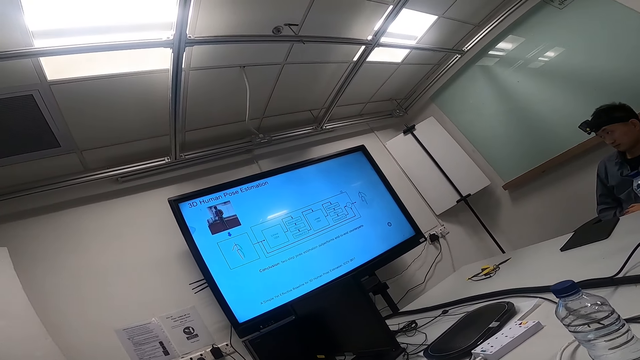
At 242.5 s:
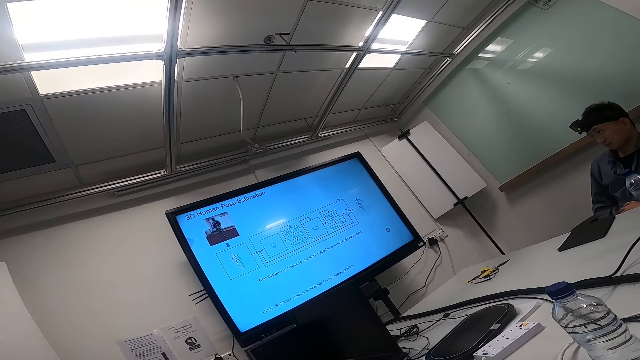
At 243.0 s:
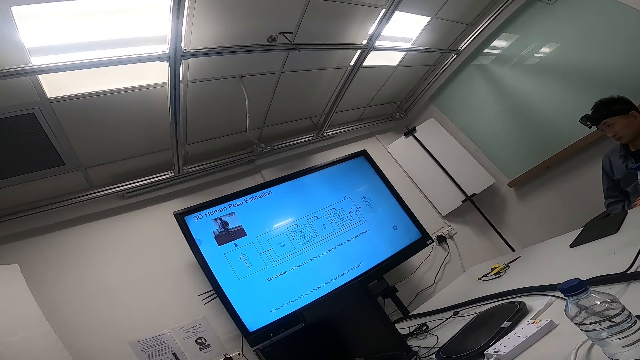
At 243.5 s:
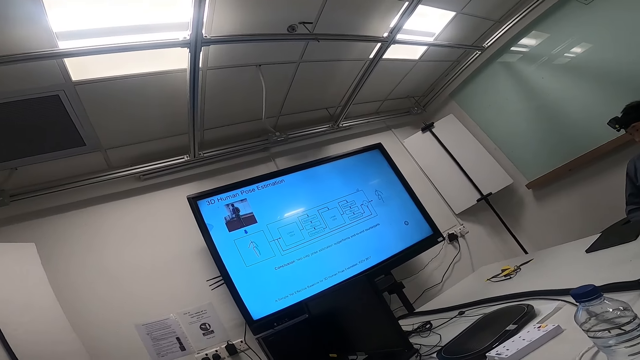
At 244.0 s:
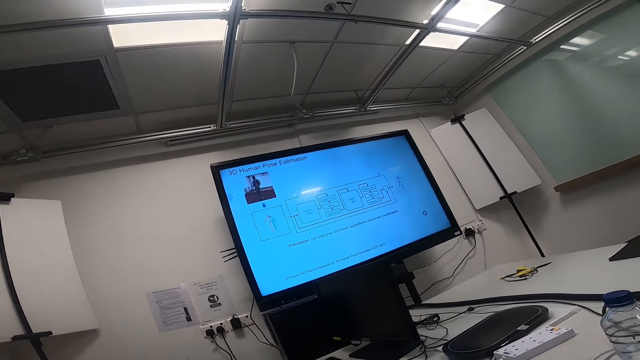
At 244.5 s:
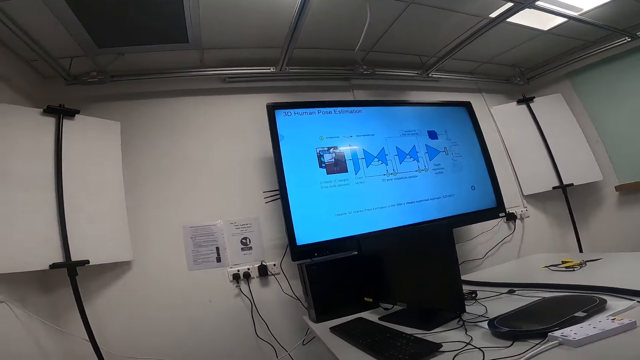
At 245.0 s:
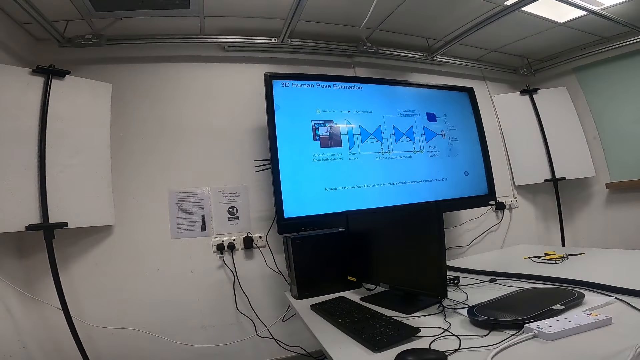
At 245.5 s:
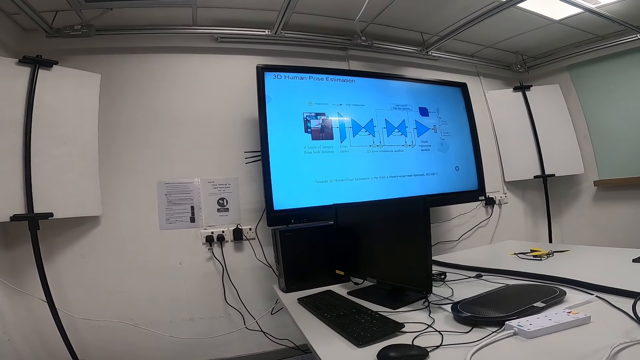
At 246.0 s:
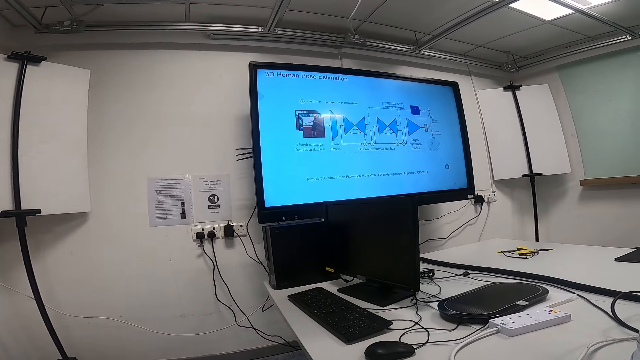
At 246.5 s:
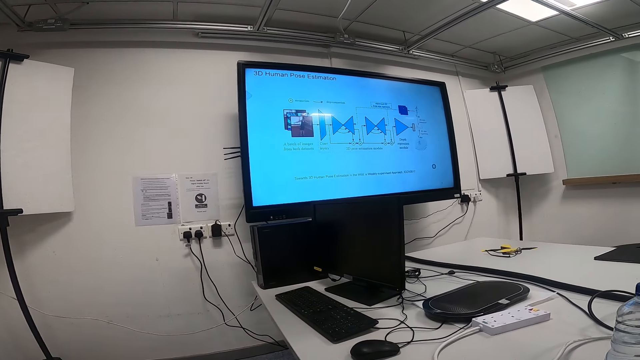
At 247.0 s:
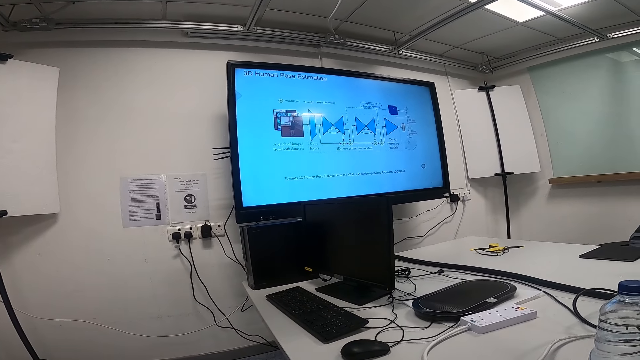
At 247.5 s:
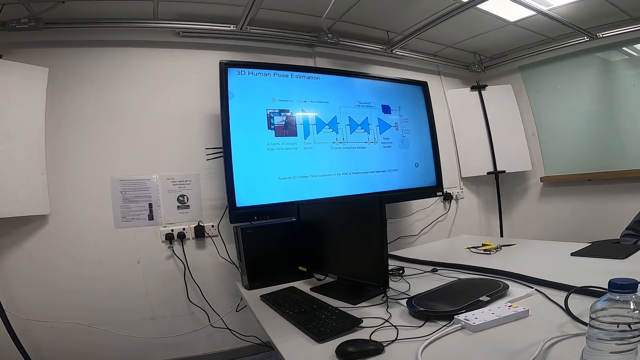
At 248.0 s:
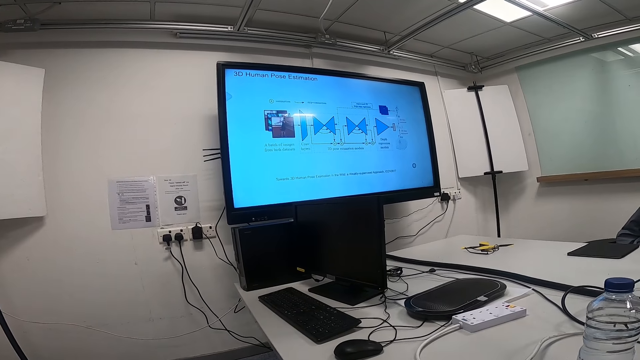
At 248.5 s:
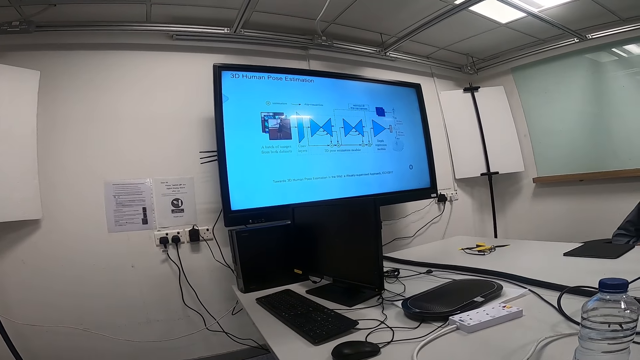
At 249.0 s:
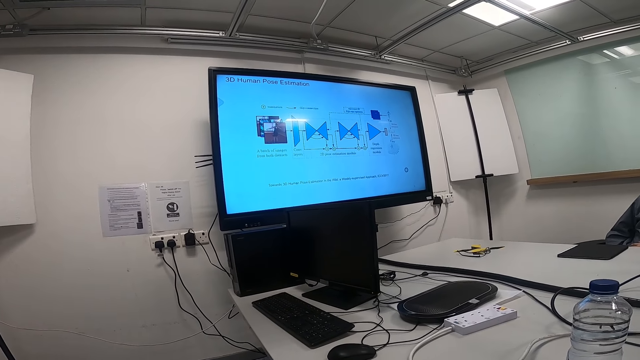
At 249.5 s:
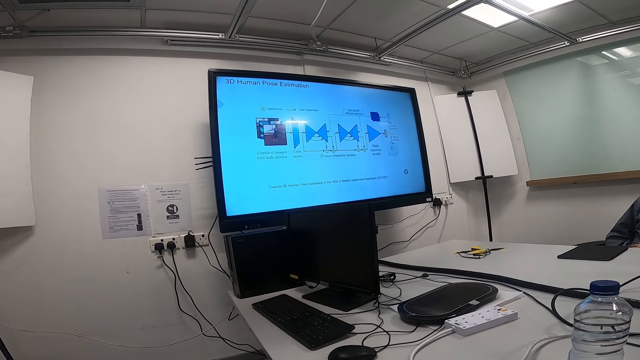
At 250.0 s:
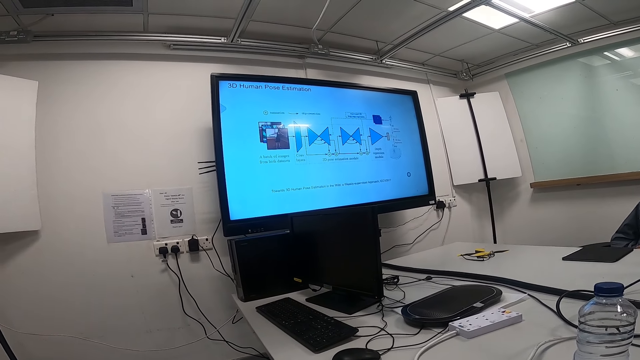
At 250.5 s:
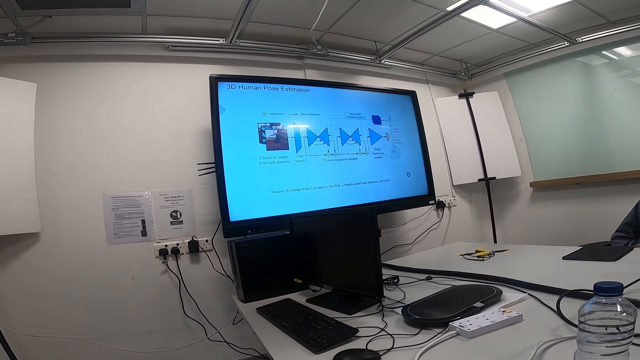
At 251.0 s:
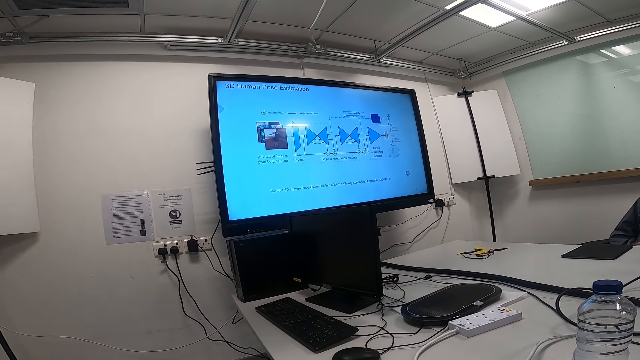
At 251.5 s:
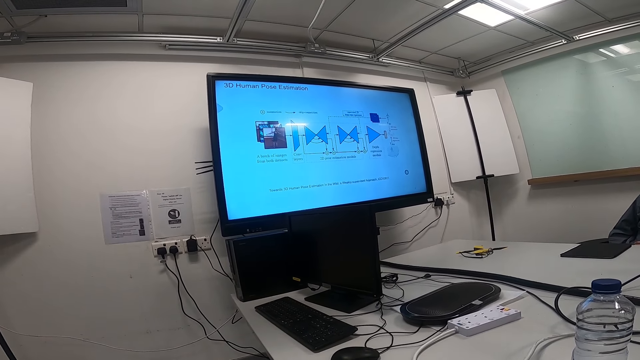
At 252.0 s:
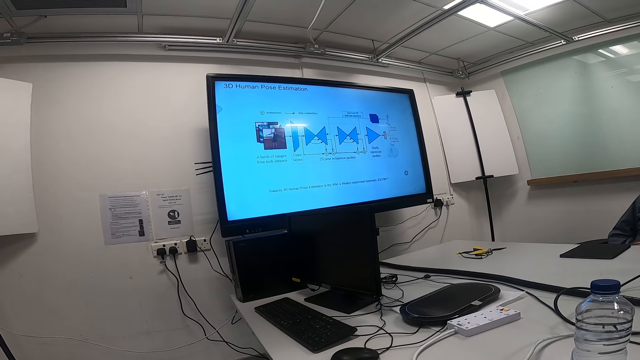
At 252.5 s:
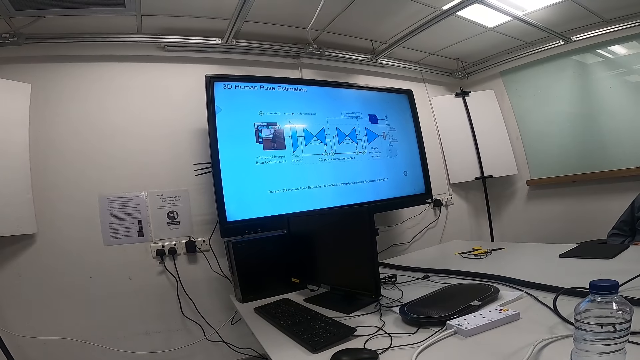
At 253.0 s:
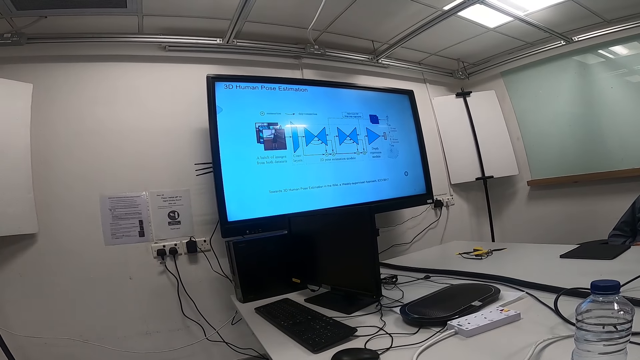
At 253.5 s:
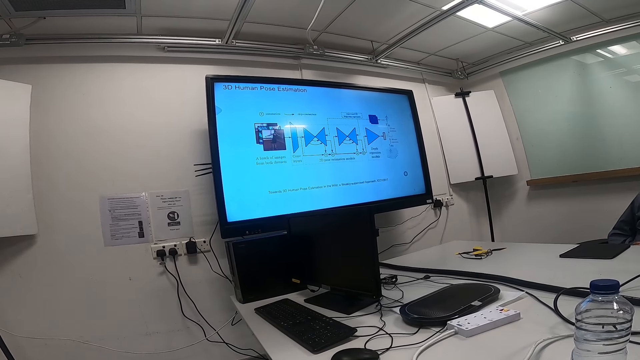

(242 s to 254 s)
The camera wearer moves around. They talk. They watch news on a smart TV.

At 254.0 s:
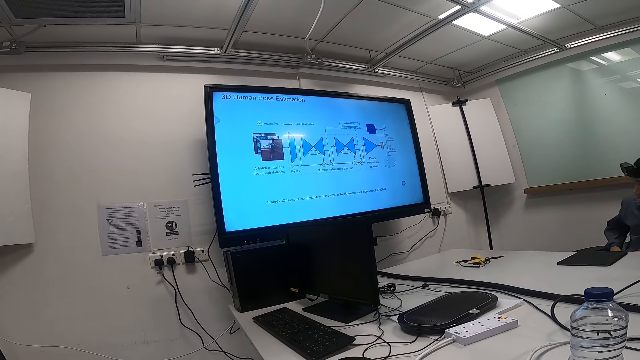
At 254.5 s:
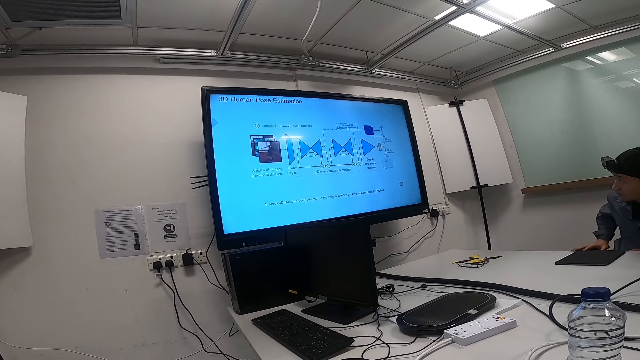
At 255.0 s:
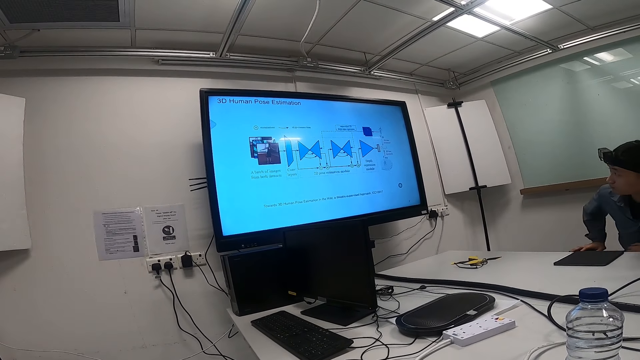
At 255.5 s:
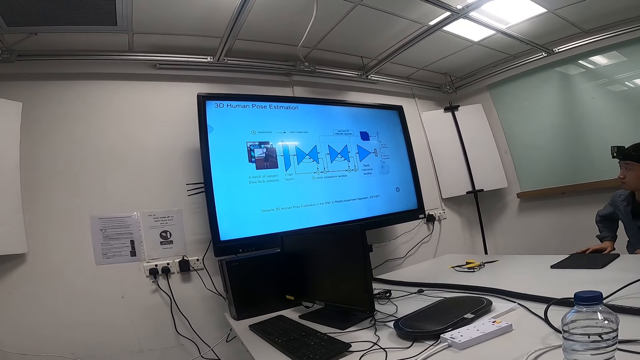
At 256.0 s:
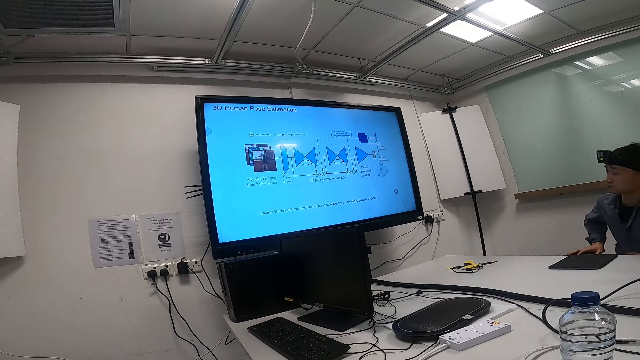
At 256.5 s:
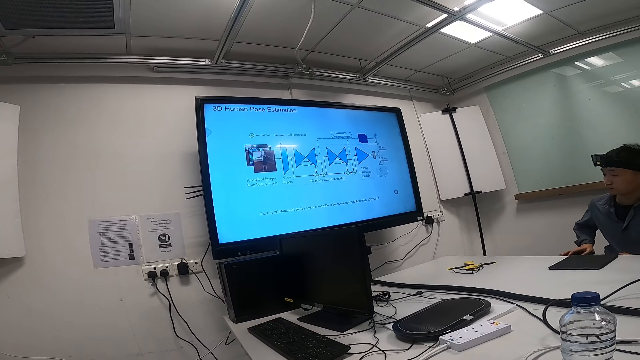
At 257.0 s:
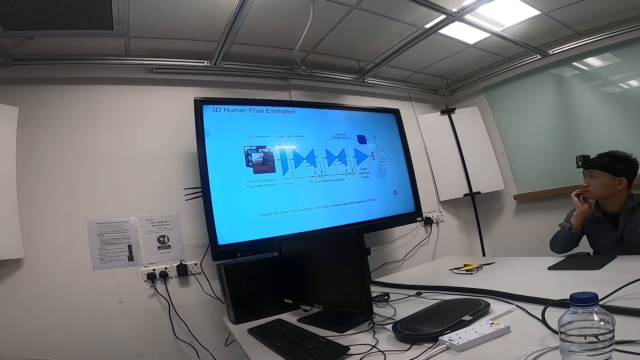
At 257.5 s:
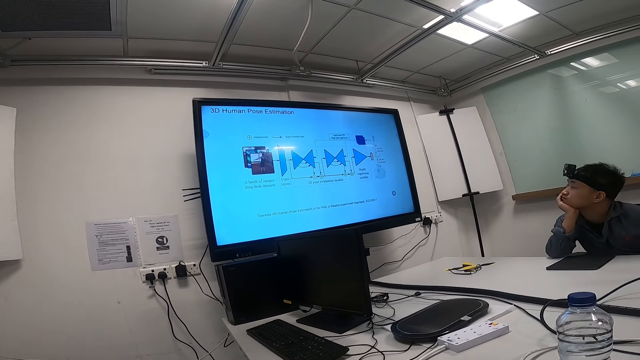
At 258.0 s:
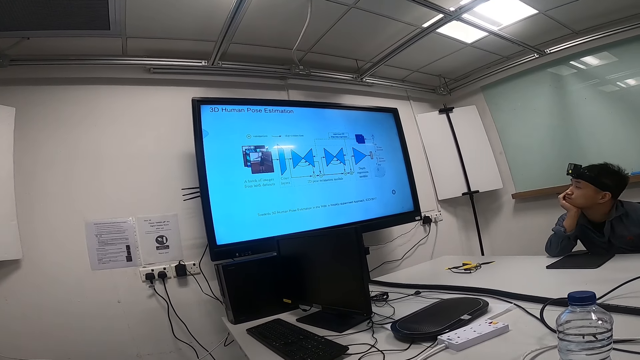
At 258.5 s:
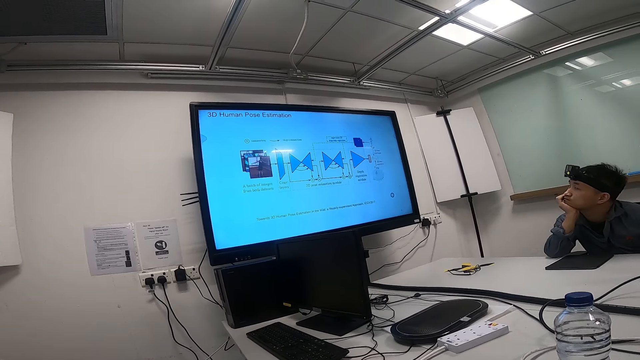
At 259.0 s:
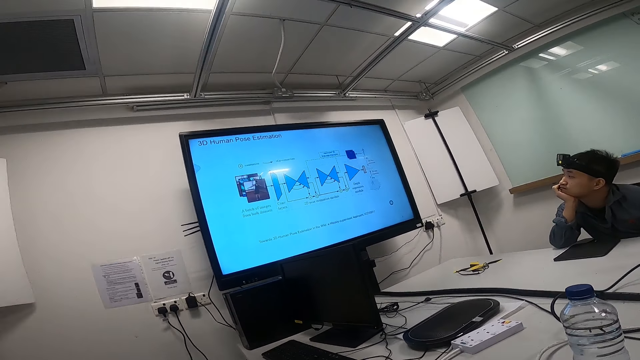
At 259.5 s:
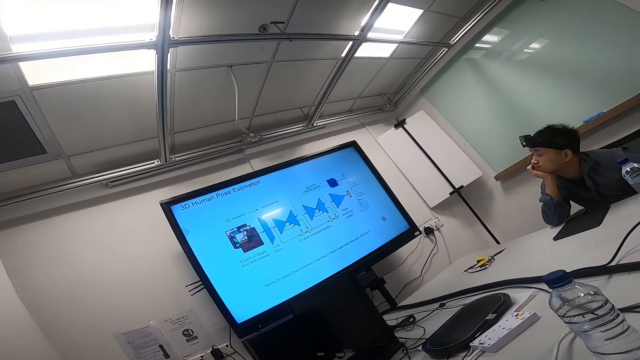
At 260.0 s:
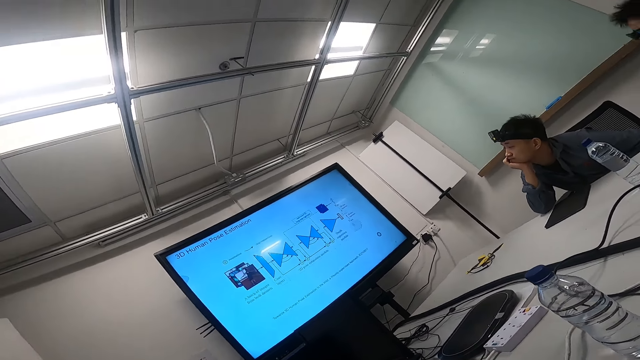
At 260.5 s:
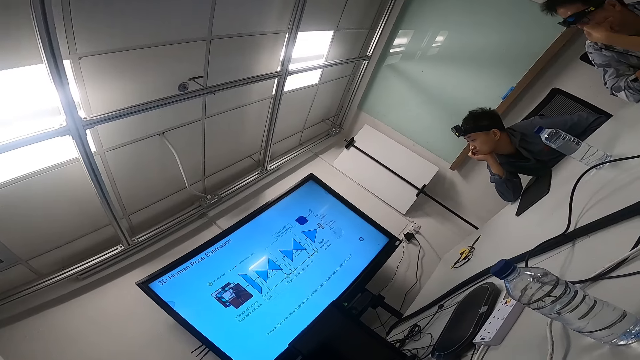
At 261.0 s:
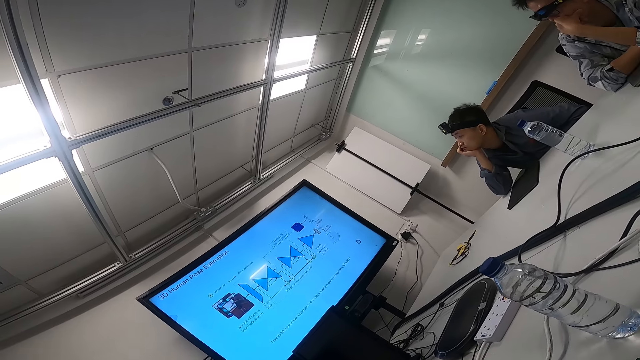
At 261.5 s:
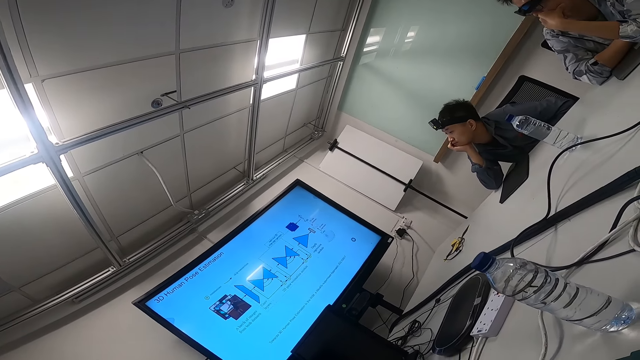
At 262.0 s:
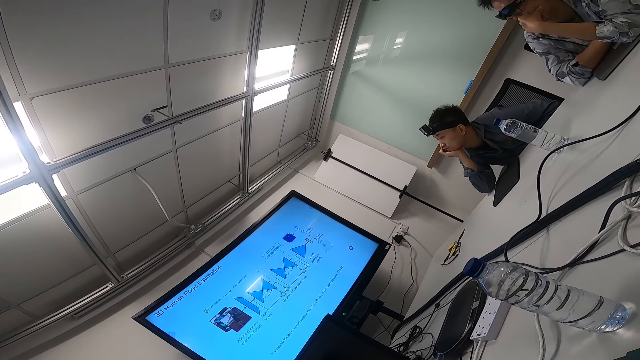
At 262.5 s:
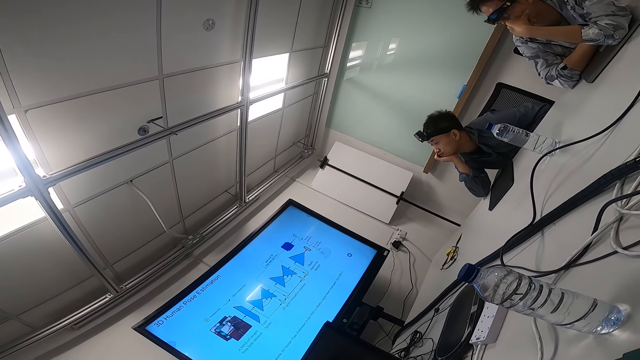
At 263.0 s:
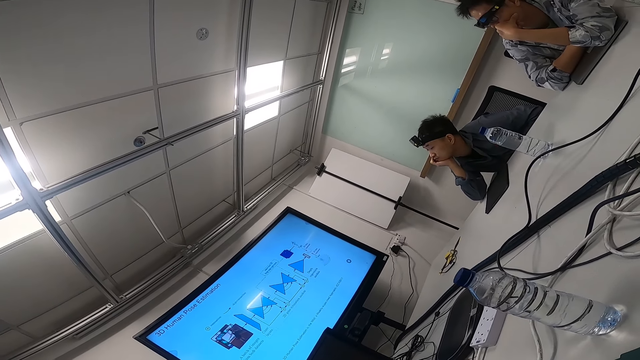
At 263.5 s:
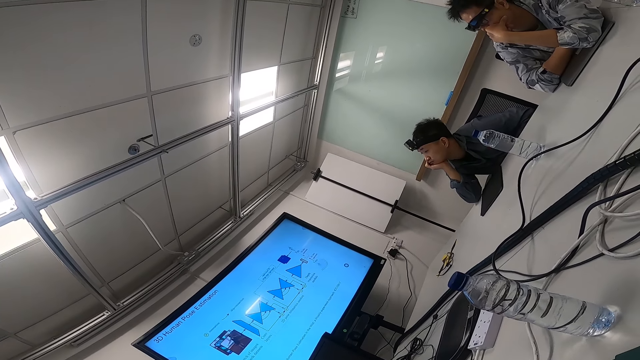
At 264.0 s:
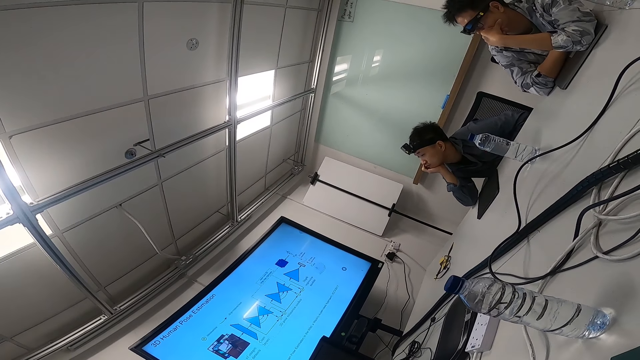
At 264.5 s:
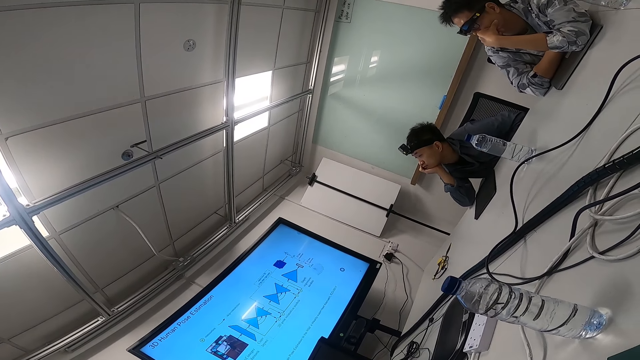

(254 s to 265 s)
A man moves on the chair. The man nips the chair back on the floor. The man watches news on a smart TV. The man puts his elbow on the table. The camera wearer stares around. Another person watches news on the smart TV. A man holds his mouth.
